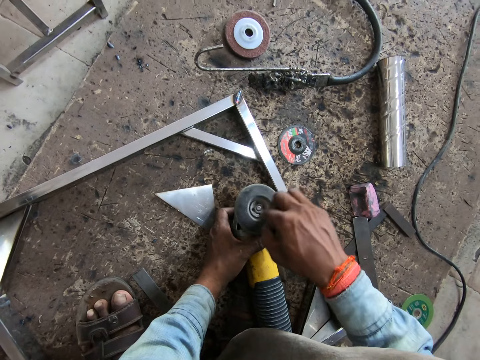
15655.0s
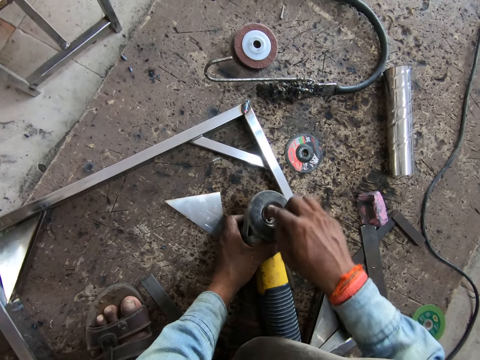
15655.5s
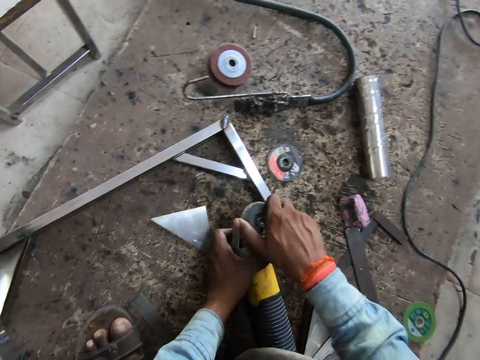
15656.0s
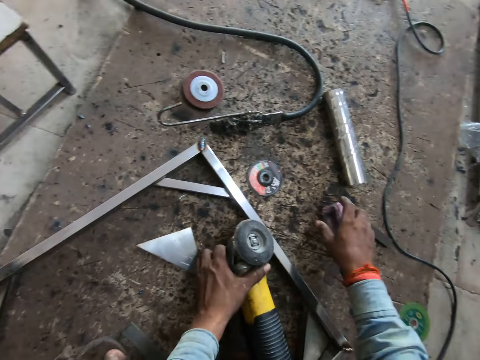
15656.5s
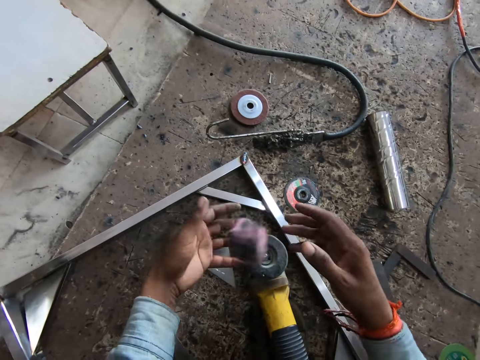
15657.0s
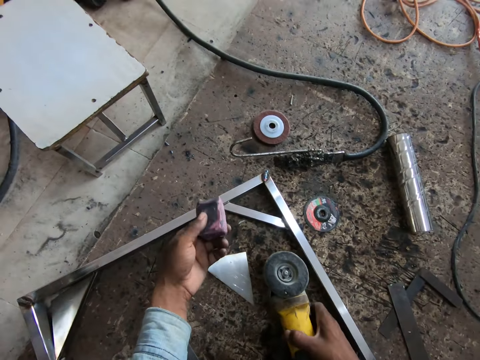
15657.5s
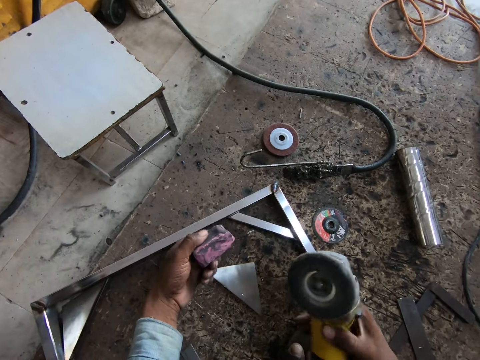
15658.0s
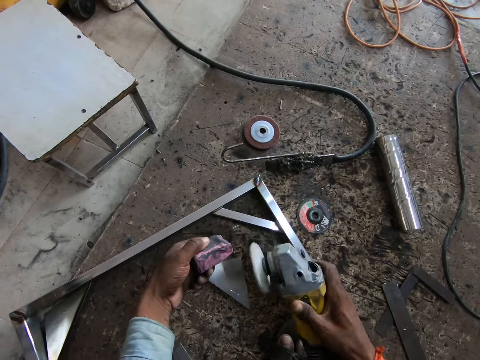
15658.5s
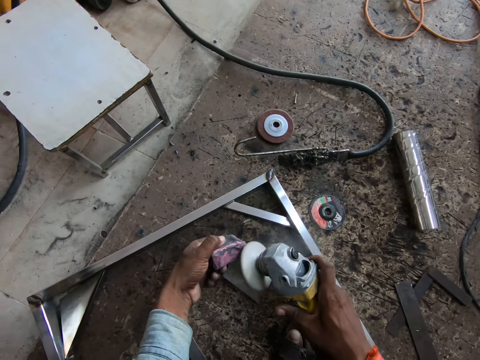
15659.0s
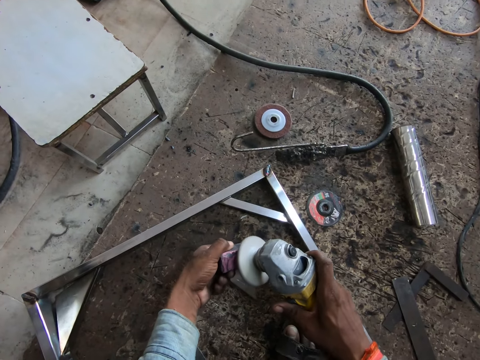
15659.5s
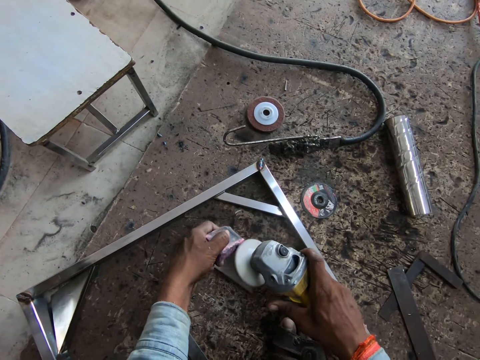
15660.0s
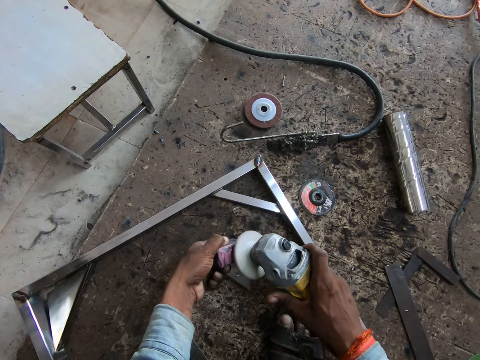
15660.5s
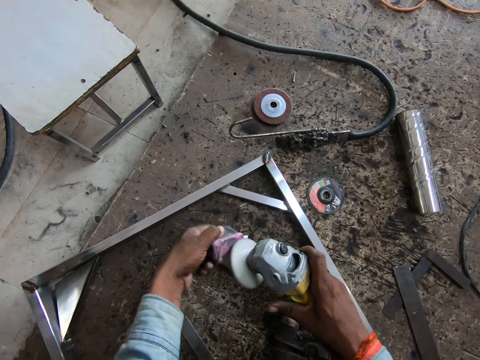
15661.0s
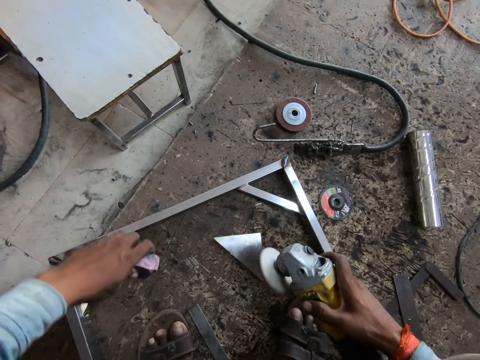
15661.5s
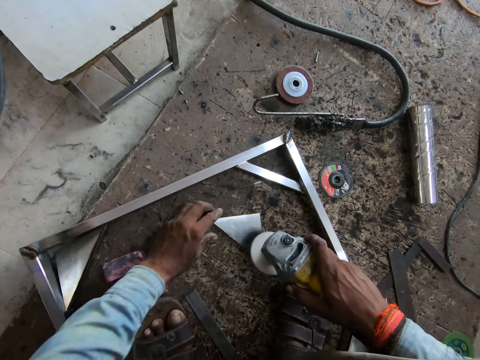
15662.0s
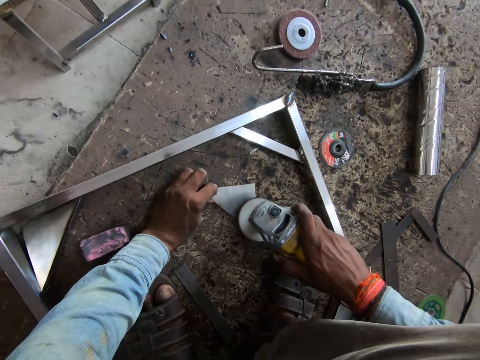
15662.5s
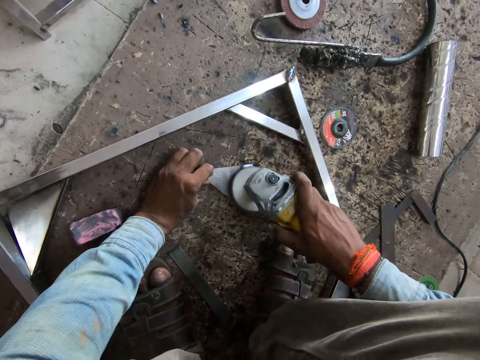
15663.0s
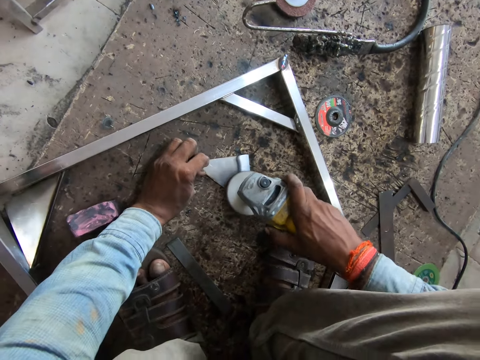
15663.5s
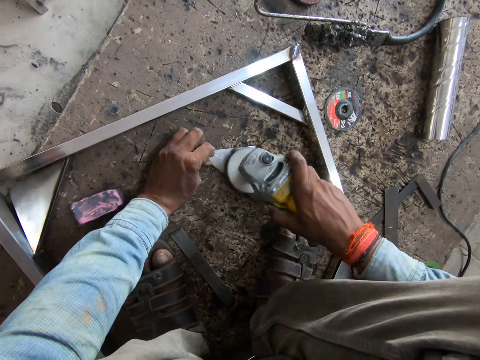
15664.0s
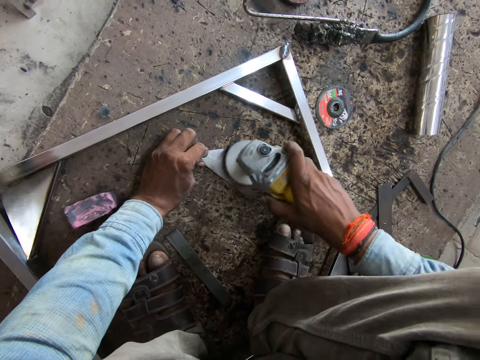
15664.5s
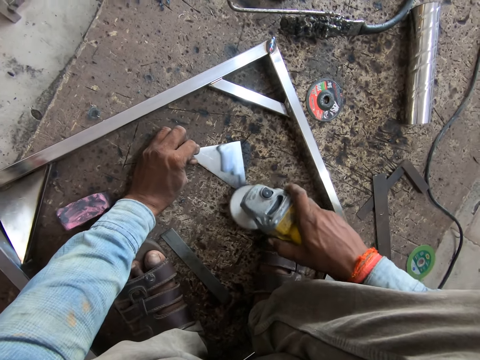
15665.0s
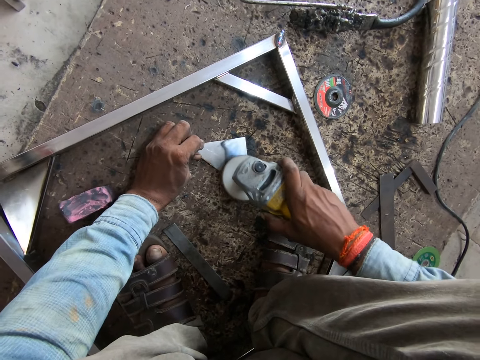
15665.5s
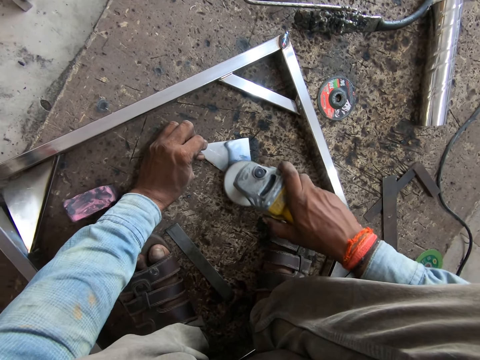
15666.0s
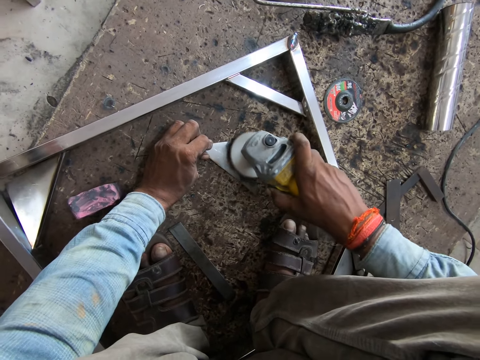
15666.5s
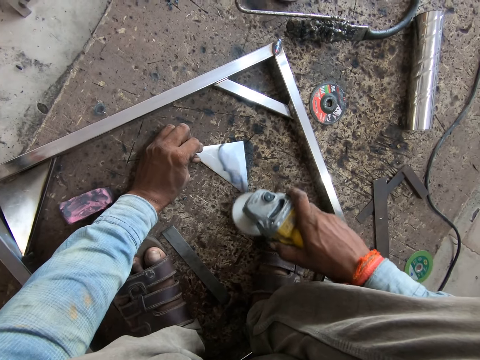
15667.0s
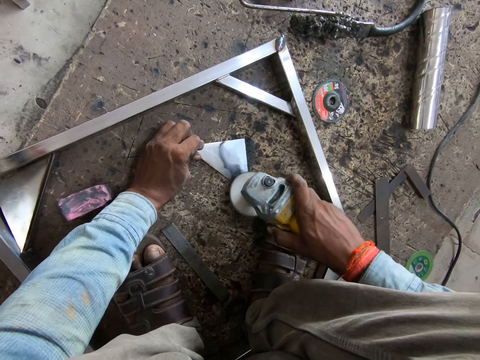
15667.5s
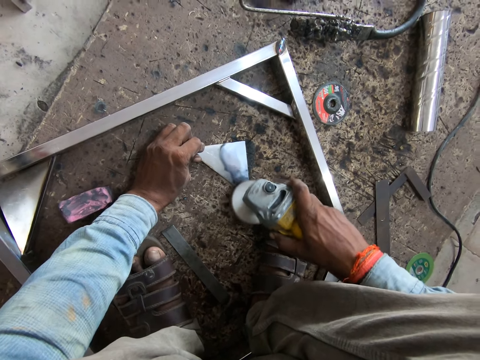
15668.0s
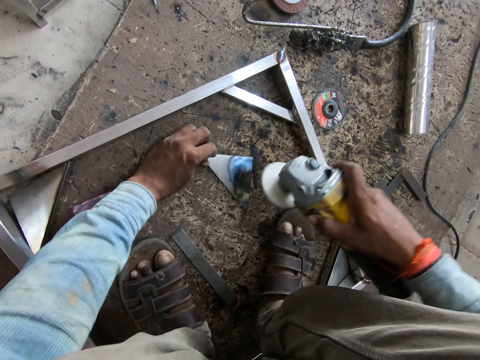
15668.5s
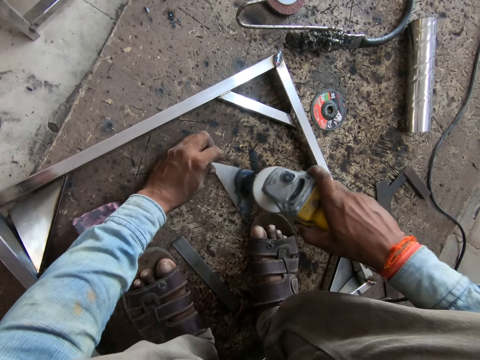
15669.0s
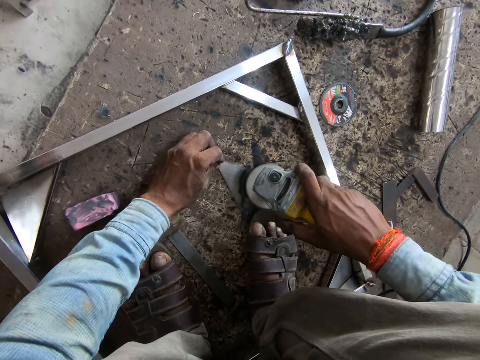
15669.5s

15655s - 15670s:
The camera wearer picks up the polishing bar from the floor with his right hand. He passes the polishing bar to his left hand from his right hand. He picks up the angle grinder from the floor with his right hand. He files the polishing bar with the angle grinder in his right hand. He cleans the metal. He drops the polishing bar on the floor with his left hand. He polishes the metal piece on the floor with the angle grinder in his right hand. He holds the metal piece on the floor with his left hand.

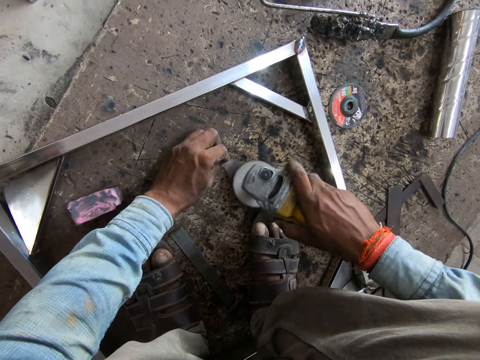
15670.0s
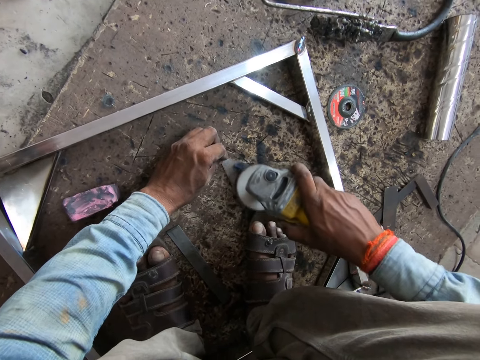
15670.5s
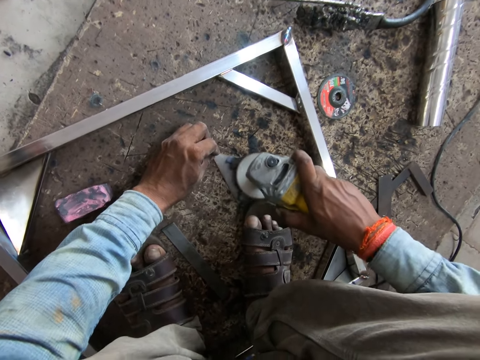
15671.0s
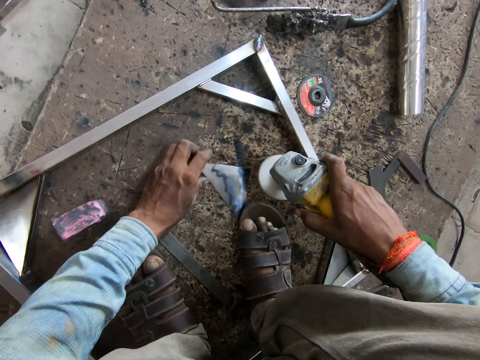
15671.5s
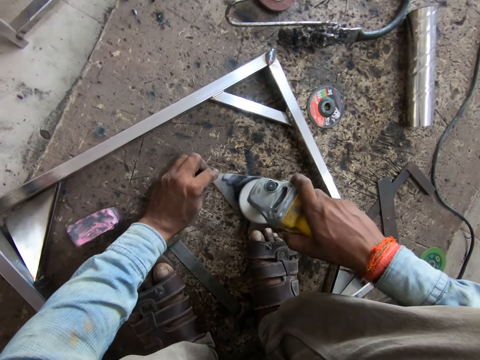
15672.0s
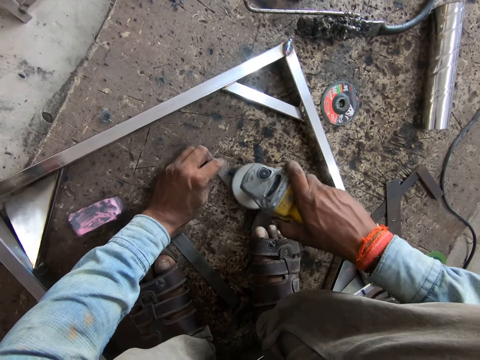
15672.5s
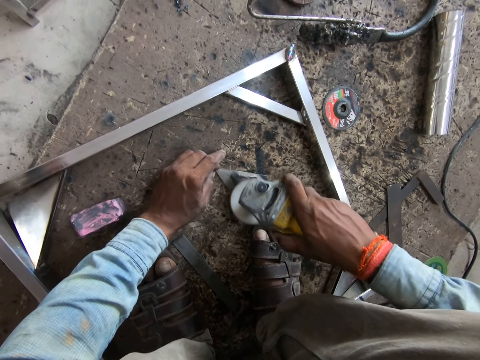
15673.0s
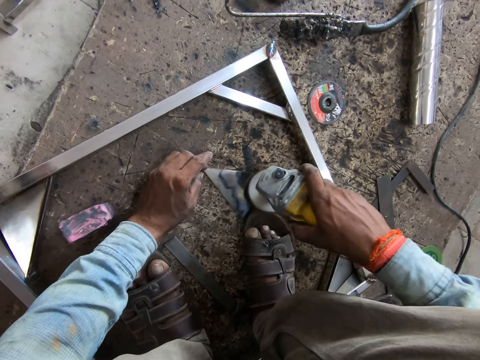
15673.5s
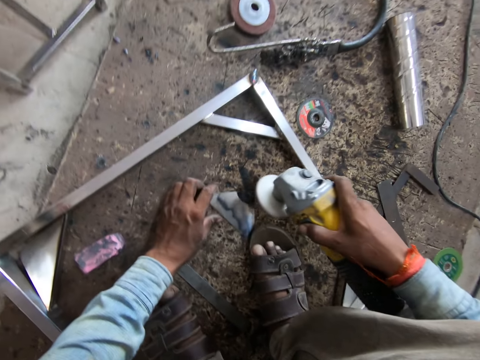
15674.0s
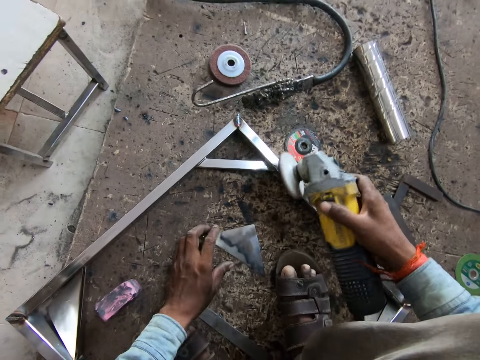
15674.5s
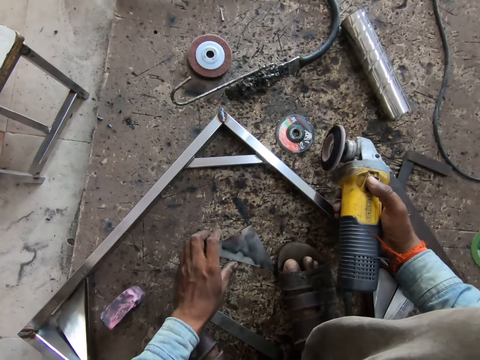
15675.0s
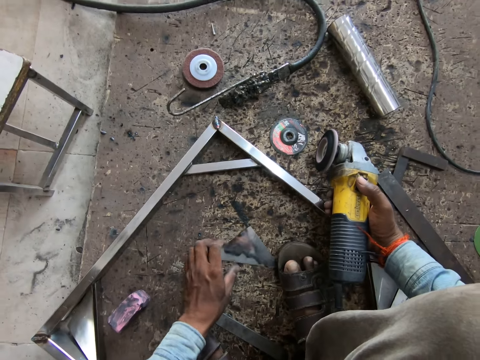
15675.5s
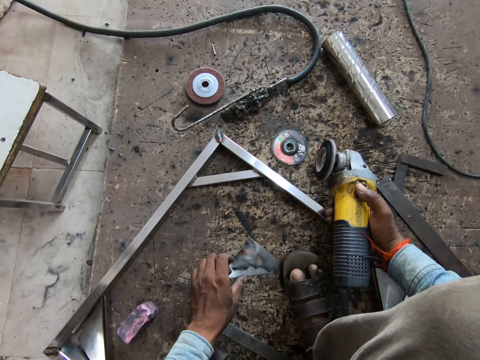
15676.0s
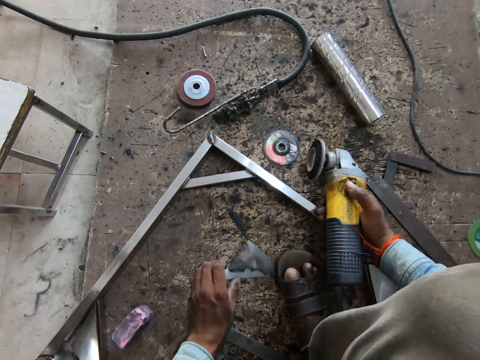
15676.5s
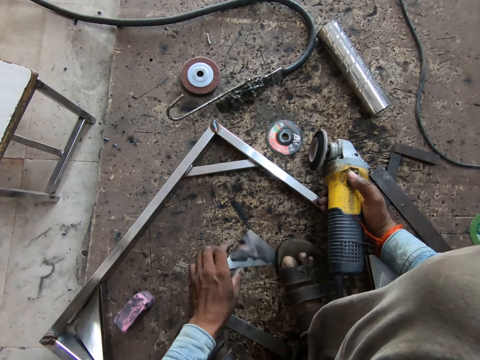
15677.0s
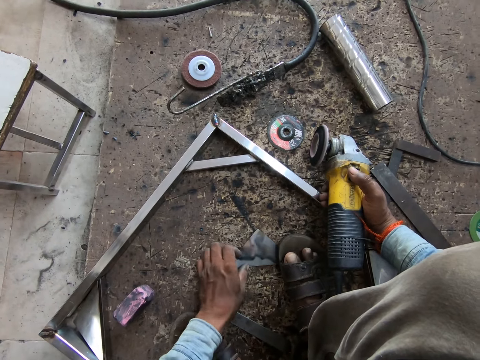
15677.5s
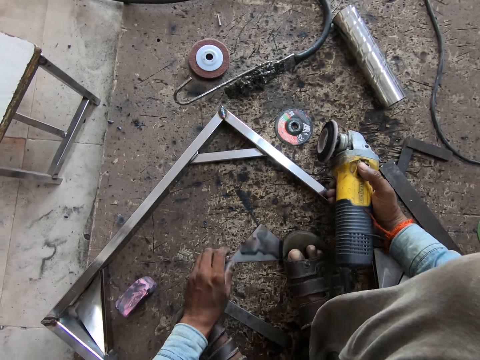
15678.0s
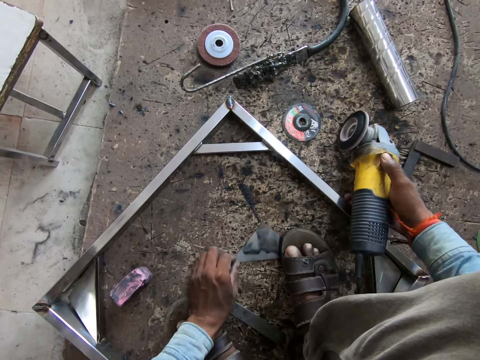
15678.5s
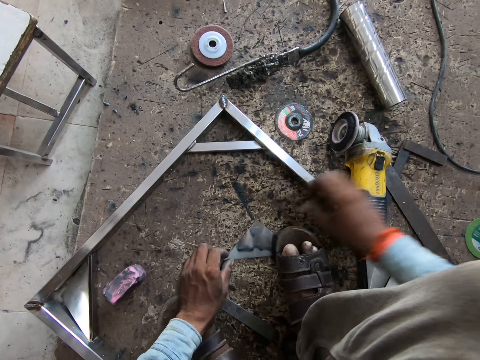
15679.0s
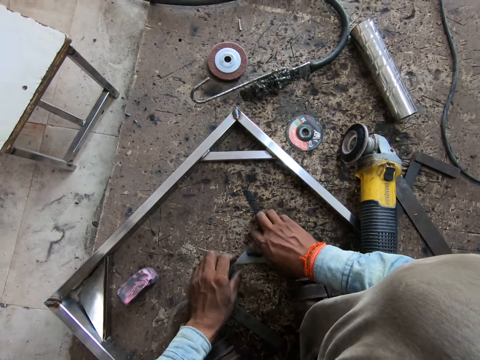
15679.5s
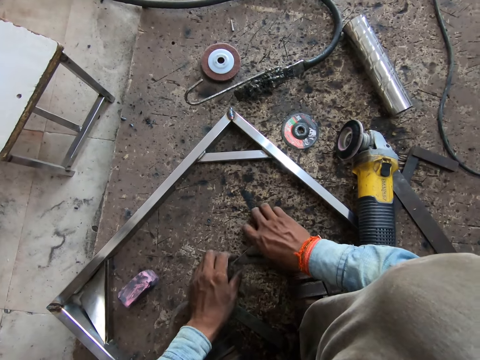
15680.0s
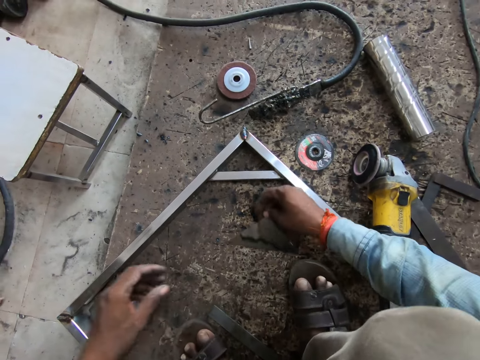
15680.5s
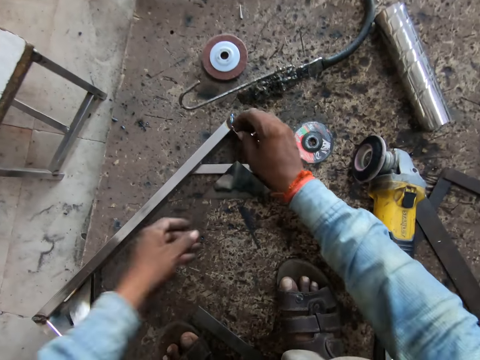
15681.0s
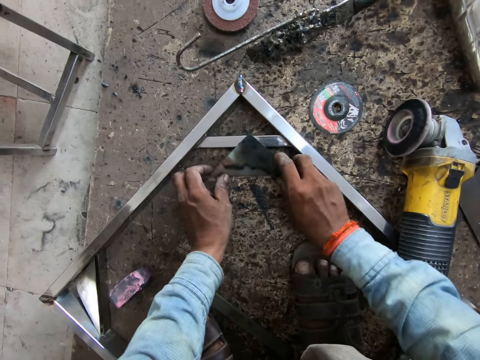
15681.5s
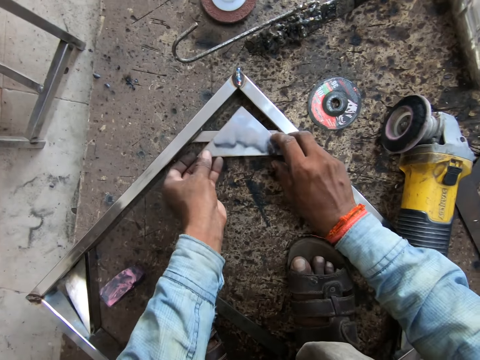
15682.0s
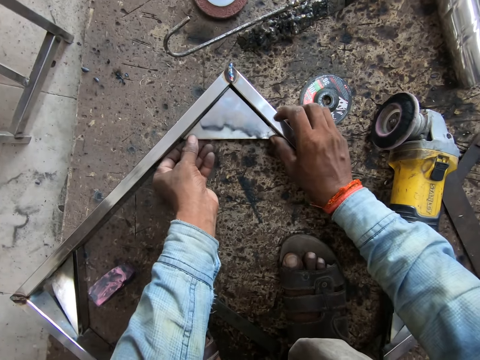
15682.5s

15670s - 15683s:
The camera wearer drops the angle grinder on the floor with his right hand. He picks up the metal piece from the floor with his right hand. He drops the metal piece on the floor with his right hand. He puts the metal piece on the metal piece with both hands.
